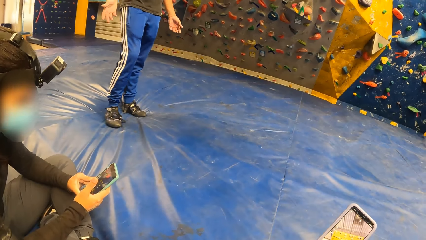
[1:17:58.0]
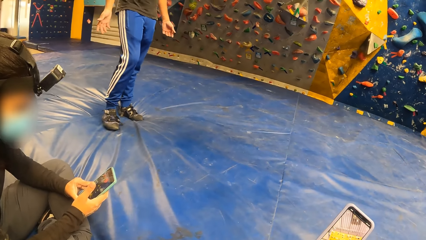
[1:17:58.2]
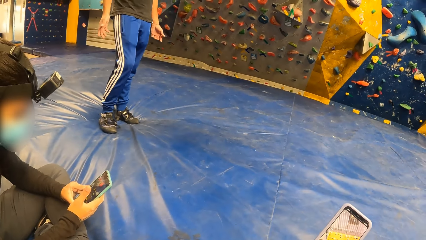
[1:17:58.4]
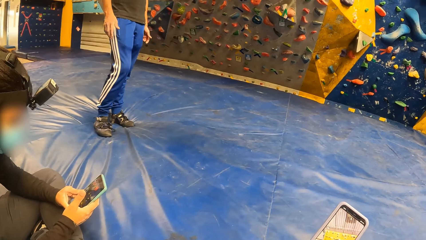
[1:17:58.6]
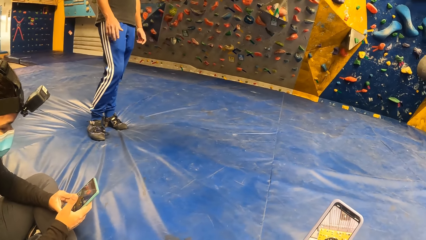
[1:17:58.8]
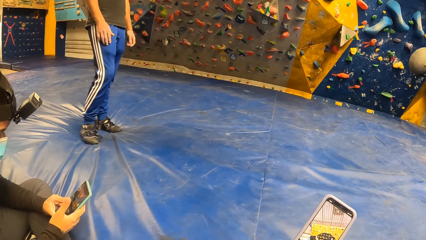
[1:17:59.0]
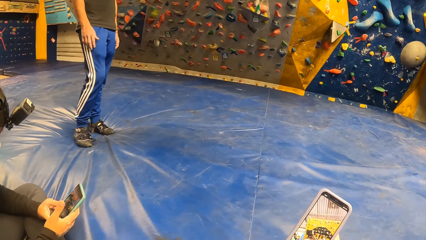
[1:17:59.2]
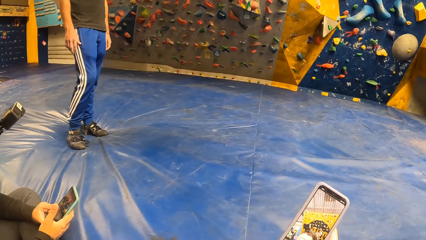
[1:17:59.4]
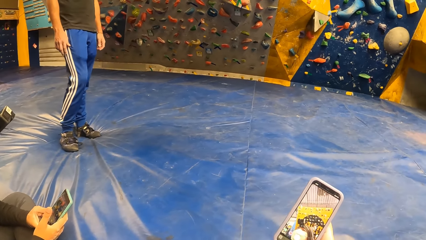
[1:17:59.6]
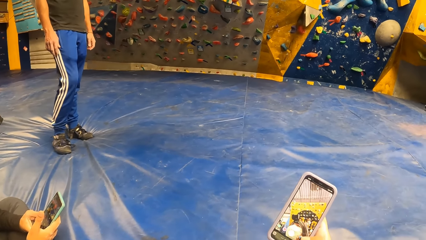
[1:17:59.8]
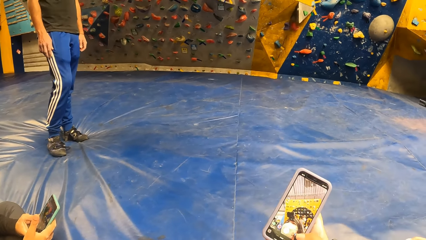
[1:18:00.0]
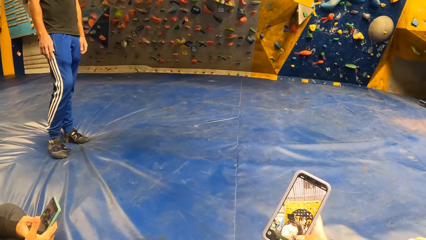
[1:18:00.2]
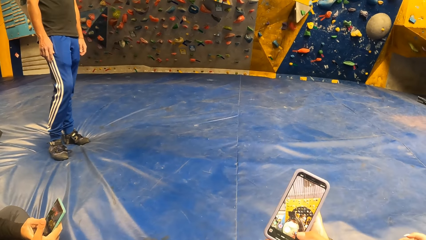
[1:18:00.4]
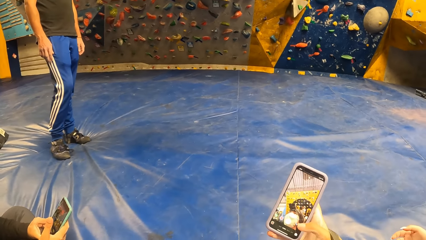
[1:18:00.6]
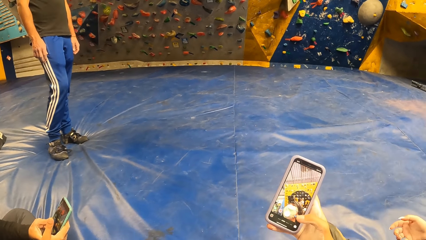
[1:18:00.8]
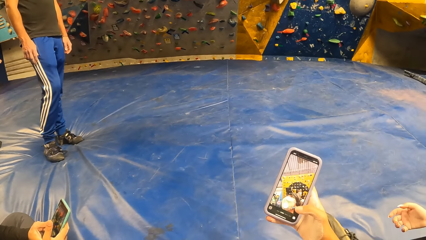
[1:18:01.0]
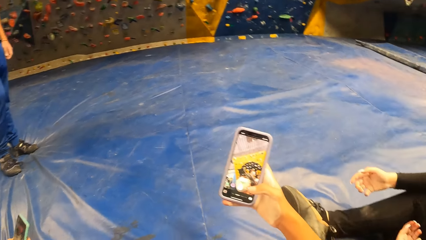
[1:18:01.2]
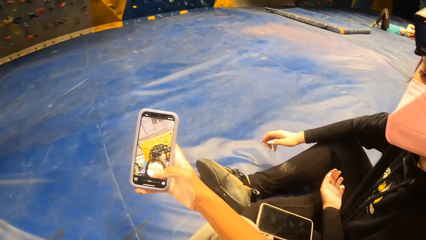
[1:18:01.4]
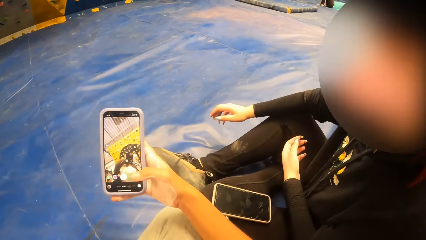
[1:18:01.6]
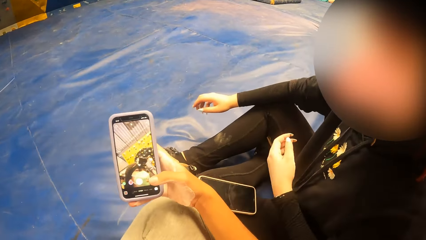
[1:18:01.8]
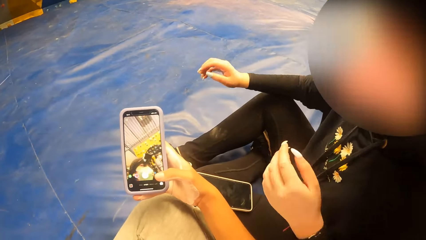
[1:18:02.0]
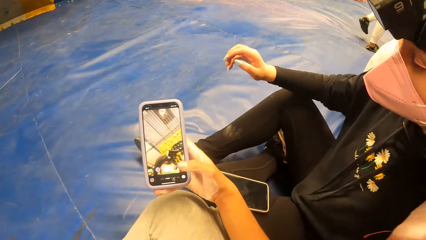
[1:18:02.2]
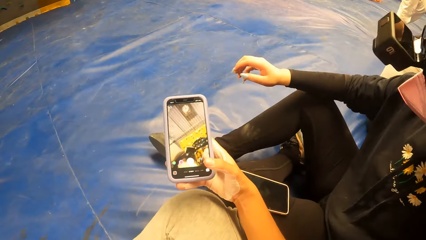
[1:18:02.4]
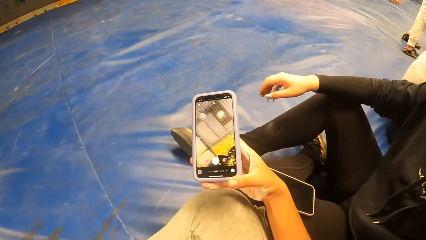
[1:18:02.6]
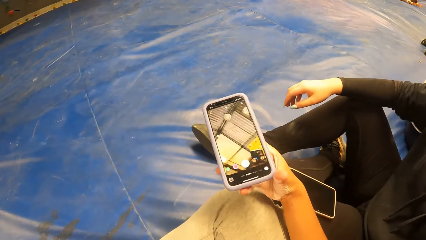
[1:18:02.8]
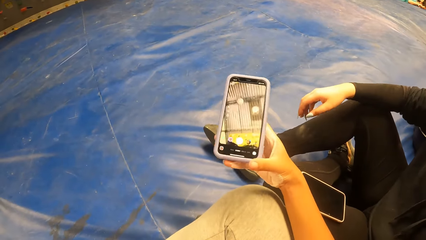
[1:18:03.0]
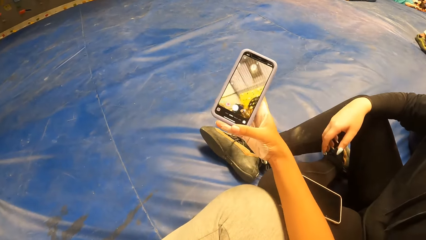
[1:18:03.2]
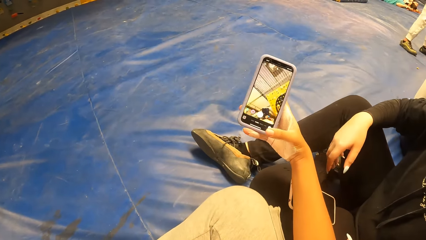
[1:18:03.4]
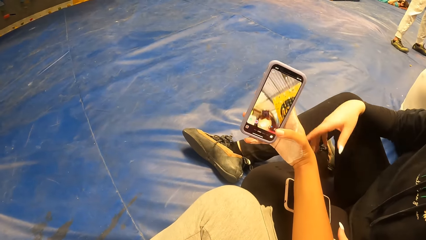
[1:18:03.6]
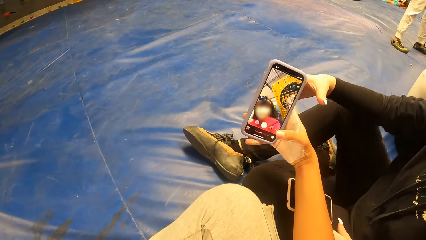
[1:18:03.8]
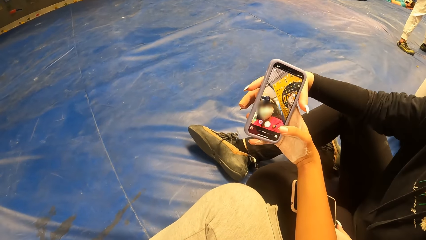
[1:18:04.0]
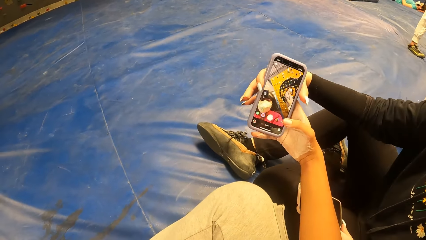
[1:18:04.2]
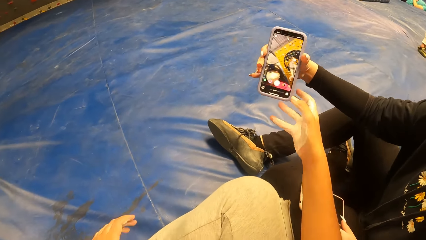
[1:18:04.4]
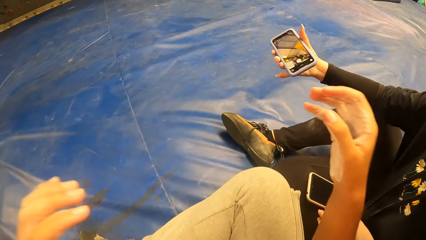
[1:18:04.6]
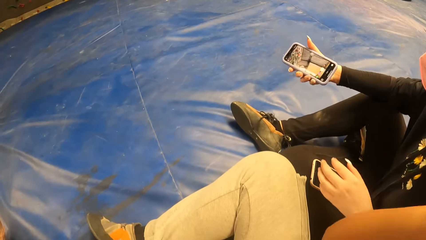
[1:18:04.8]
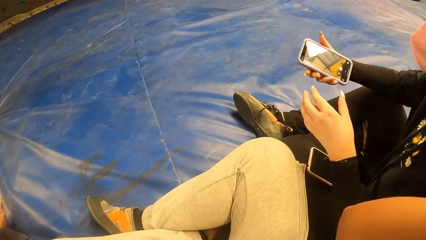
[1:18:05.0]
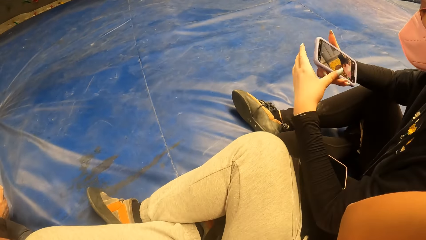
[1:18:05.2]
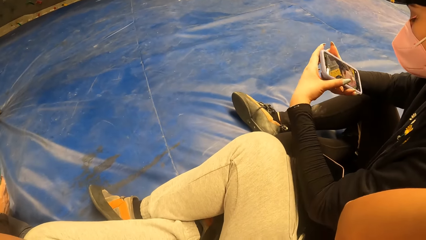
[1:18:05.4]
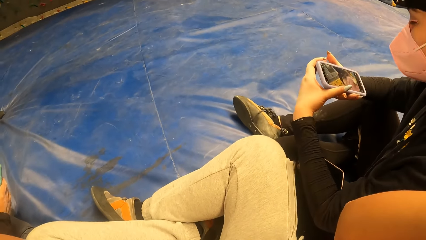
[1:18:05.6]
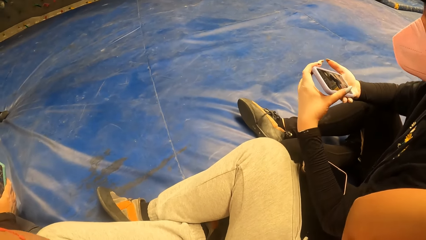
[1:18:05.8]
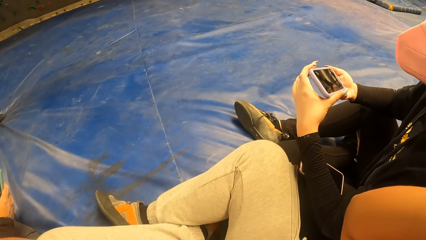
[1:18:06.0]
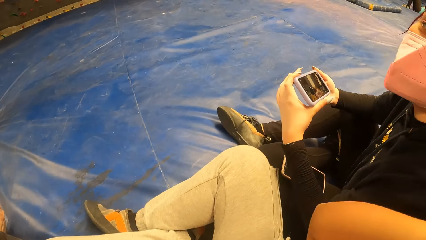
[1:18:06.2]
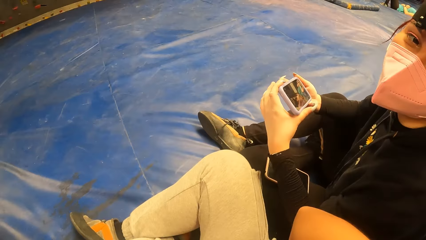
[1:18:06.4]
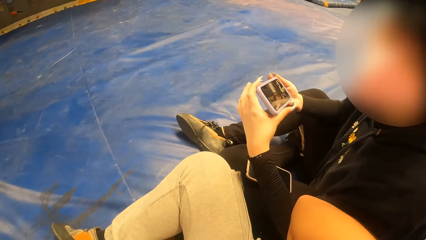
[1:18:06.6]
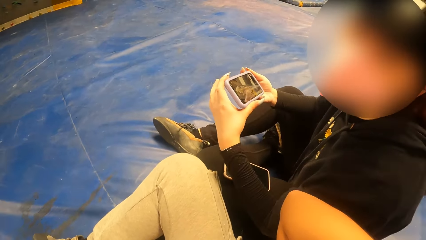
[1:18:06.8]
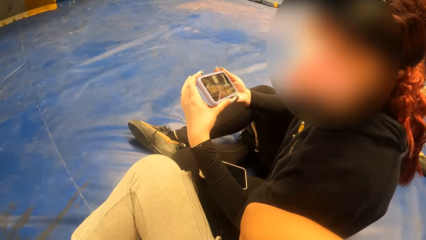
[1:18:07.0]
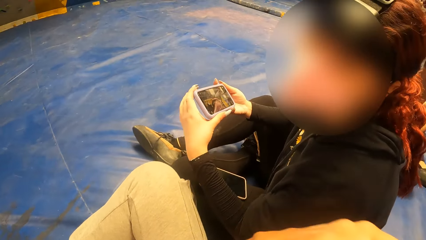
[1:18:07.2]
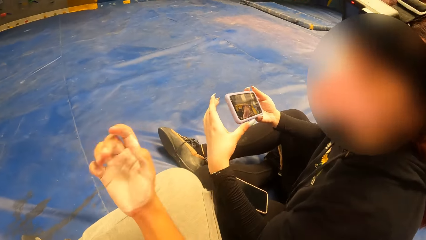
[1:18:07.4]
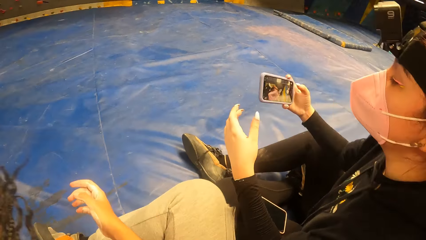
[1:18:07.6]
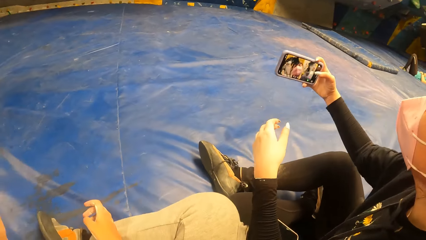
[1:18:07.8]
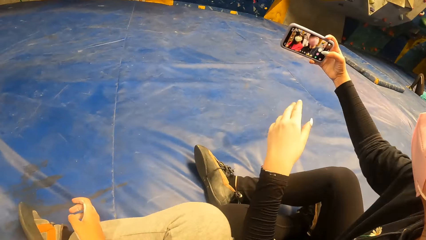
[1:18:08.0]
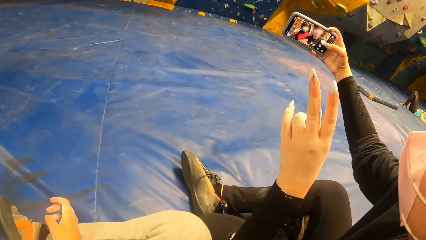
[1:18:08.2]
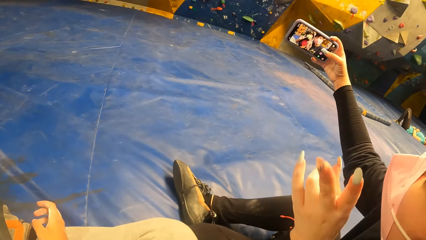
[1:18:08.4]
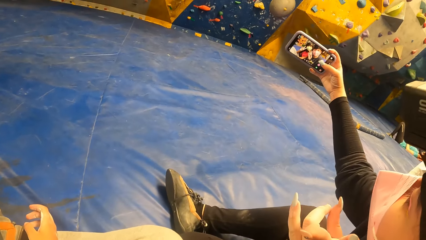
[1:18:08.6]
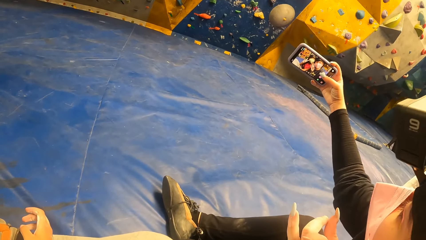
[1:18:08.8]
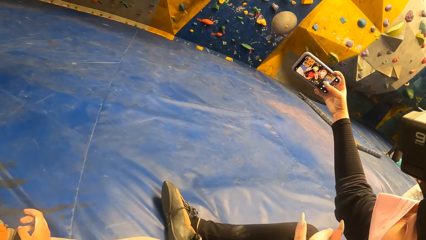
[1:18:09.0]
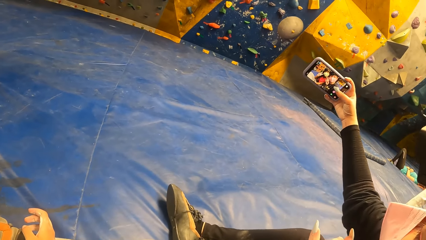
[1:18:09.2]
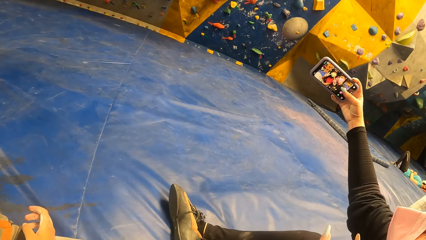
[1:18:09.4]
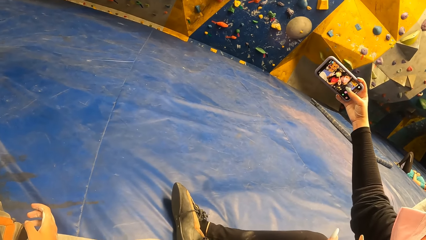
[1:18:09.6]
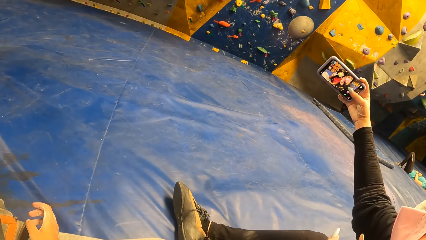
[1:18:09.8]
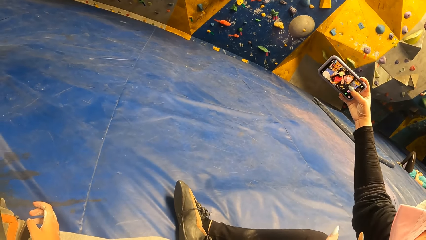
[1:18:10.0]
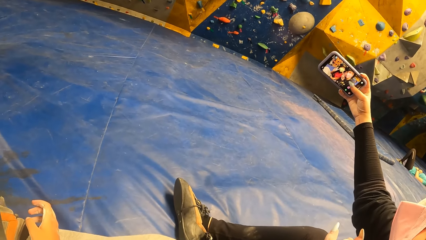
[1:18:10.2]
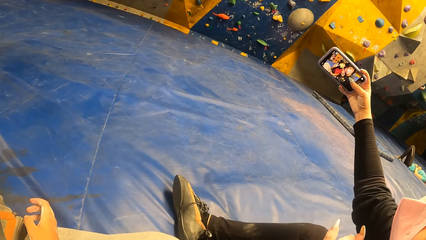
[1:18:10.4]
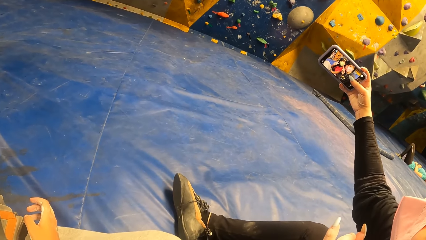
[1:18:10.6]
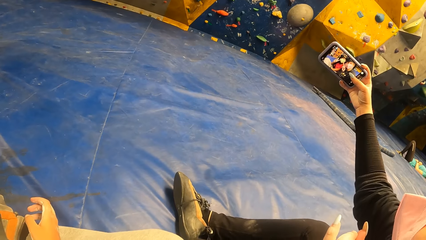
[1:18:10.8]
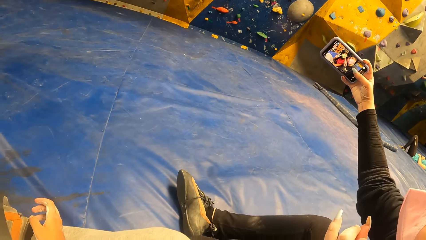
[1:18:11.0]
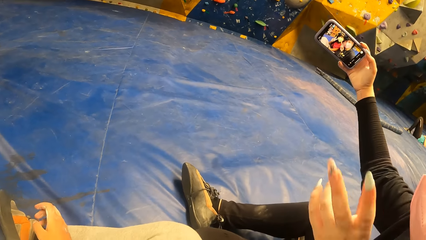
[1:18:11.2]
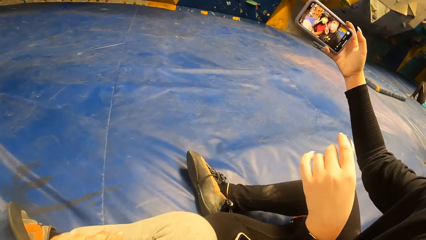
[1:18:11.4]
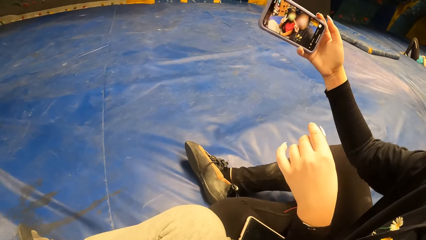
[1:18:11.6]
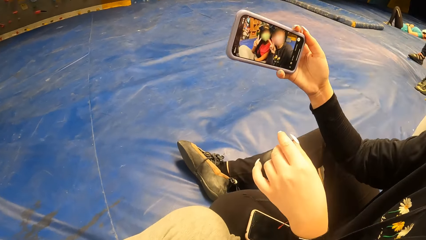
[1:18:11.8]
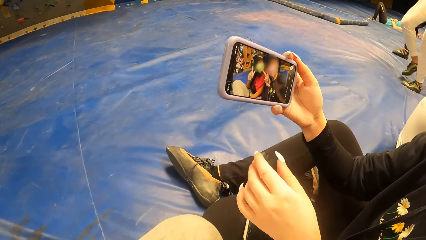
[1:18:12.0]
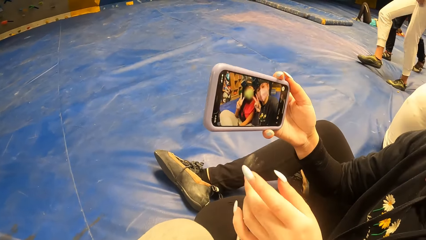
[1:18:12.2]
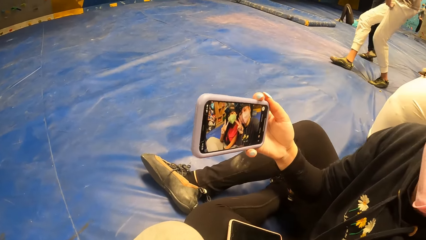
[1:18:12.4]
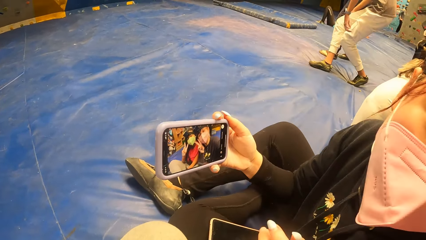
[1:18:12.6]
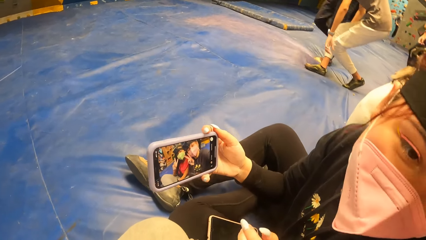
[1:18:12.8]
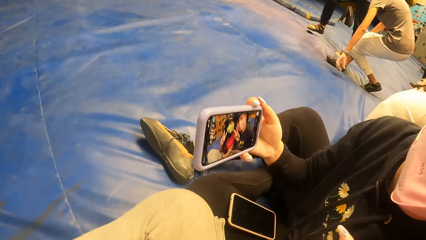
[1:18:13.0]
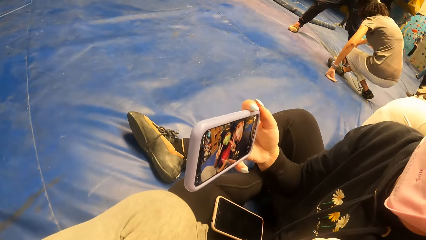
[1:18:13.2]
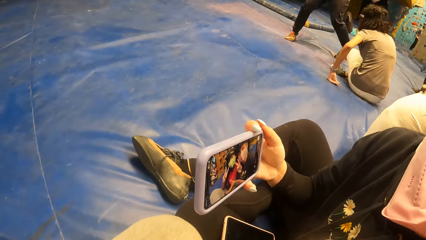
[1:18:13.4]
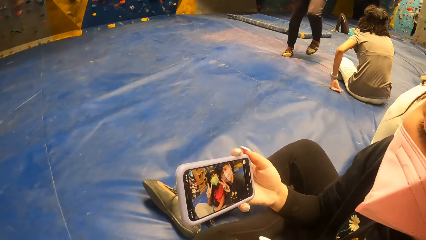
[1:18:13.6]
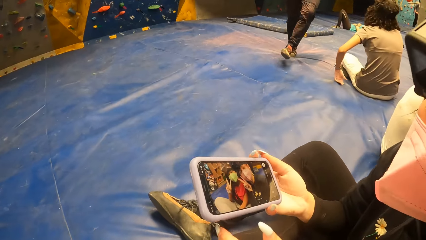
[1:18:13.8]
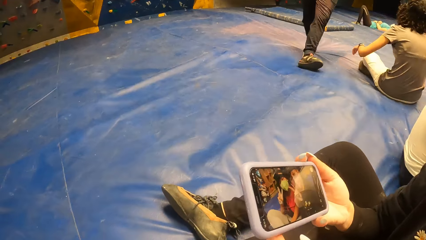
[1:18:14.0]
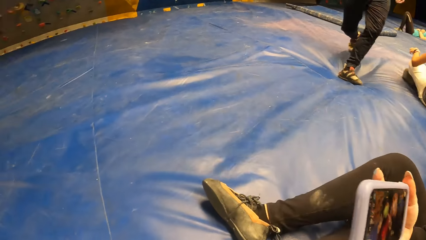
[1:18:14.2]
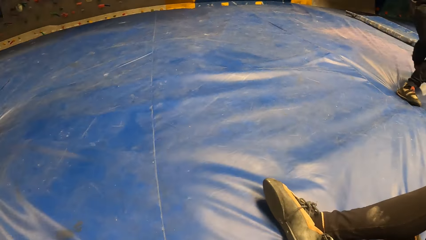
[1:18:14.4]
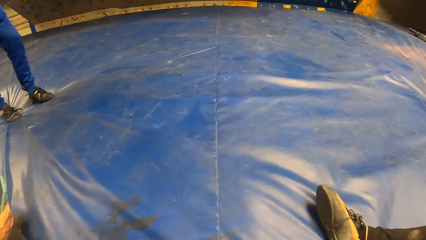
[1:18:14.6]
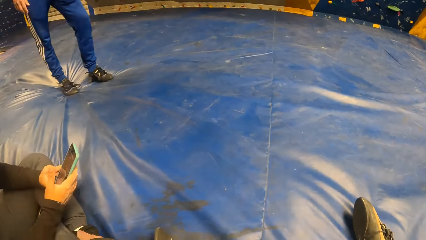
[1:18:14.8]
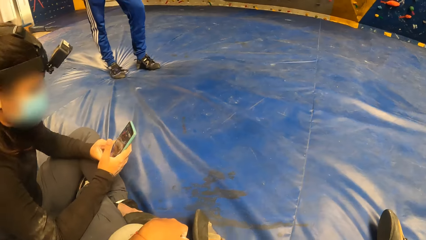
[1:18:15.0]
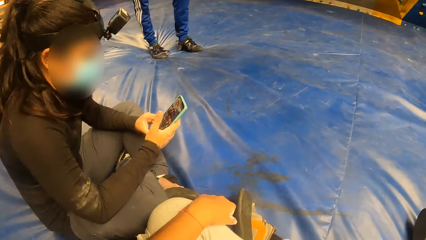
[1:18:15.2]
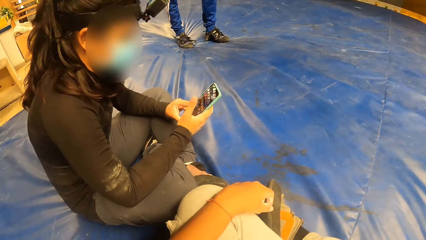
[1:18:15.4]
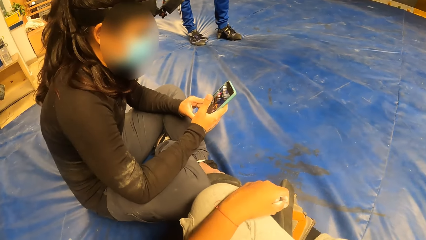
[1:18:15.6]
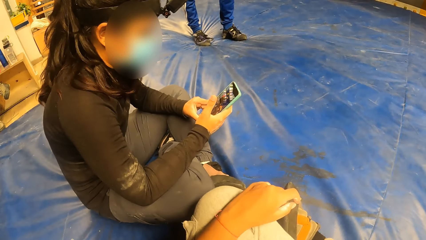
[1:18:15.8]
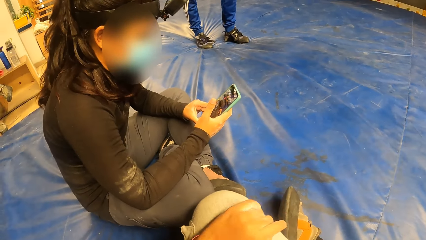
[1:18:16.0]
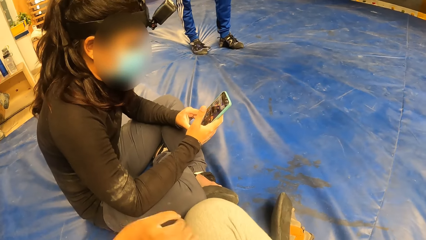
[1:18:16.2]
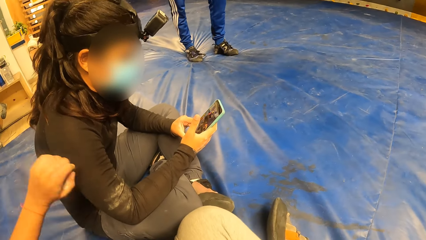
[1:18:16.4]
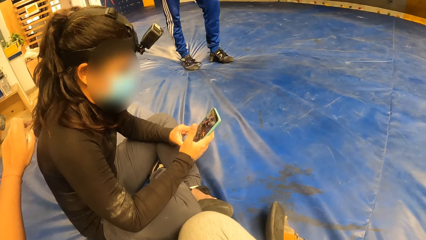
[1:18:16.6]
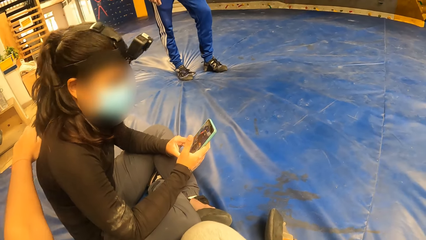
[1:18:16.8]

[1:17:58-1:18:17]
A person stares at the phone. The camera wearer looks around. She dialogues with a woman. She stares at the phone. She gives the mobile phone to the woman with her right hand. The woman takes the phone from the camera wearer. The woman dialogues with the camera wearer. The woman takes a picture with the phone. The camera wearer takes a picture with the woman. The woman holds the mobile phone with her right hand. The camera wearer interacts with another woman and the woman. She looks around.
